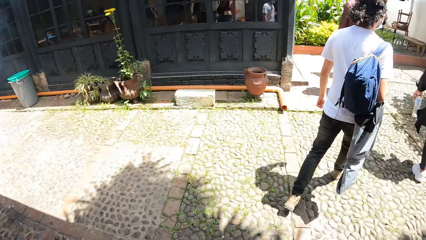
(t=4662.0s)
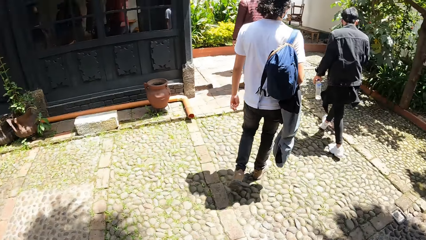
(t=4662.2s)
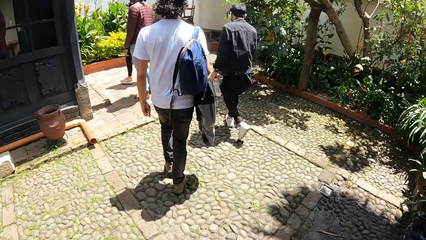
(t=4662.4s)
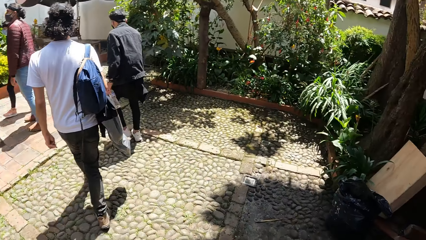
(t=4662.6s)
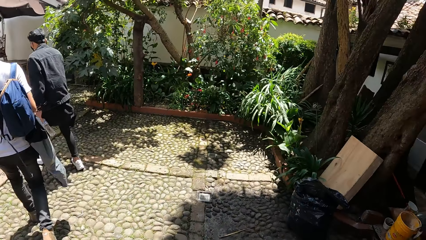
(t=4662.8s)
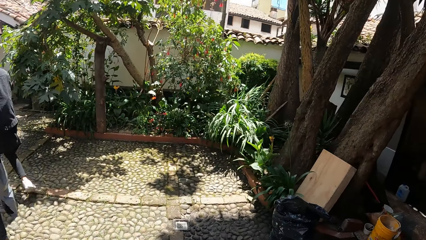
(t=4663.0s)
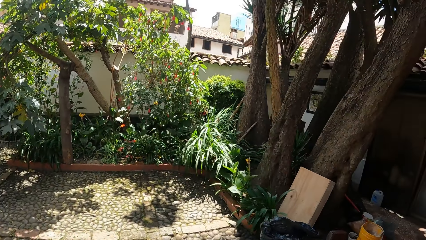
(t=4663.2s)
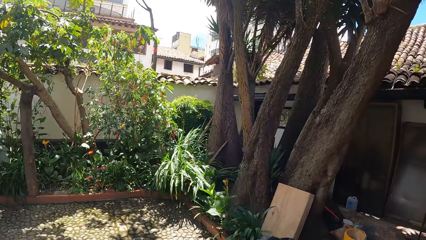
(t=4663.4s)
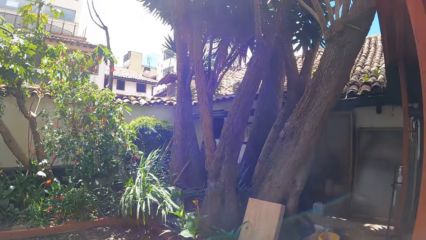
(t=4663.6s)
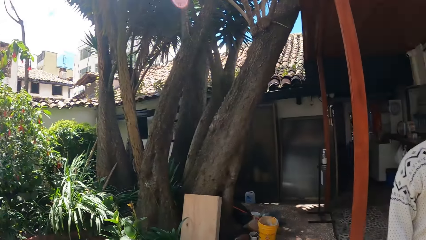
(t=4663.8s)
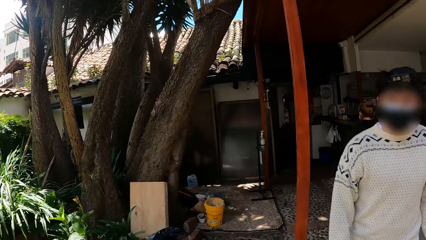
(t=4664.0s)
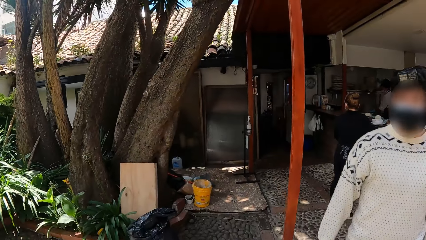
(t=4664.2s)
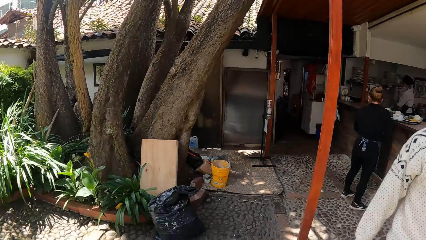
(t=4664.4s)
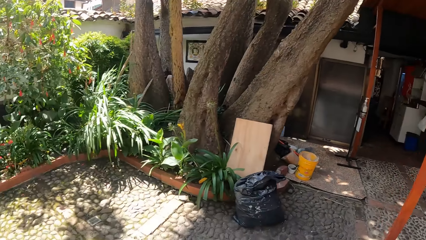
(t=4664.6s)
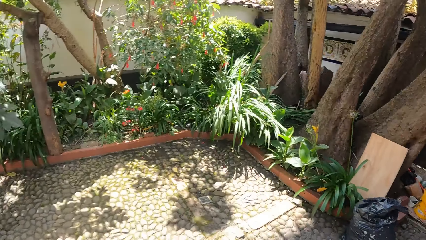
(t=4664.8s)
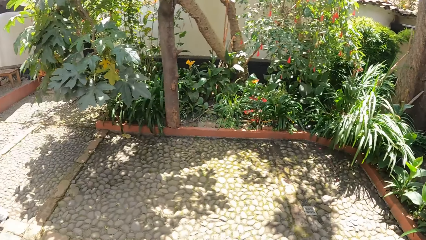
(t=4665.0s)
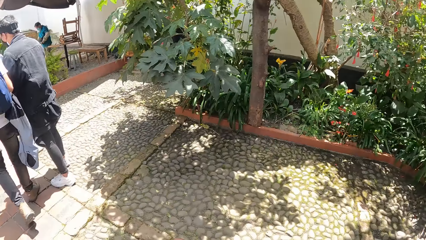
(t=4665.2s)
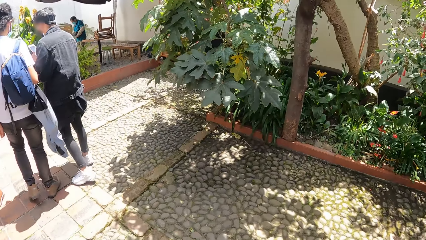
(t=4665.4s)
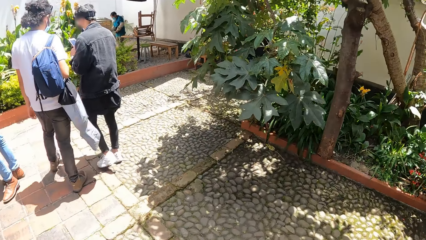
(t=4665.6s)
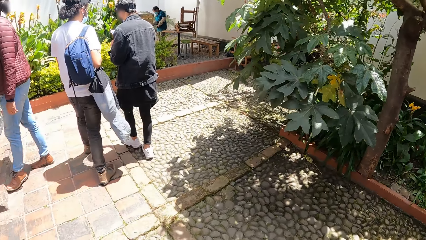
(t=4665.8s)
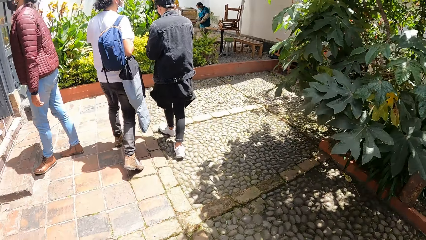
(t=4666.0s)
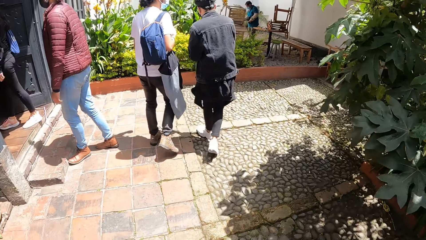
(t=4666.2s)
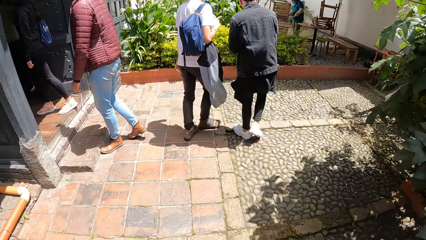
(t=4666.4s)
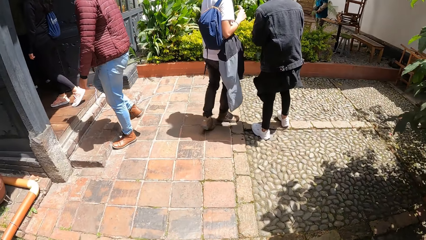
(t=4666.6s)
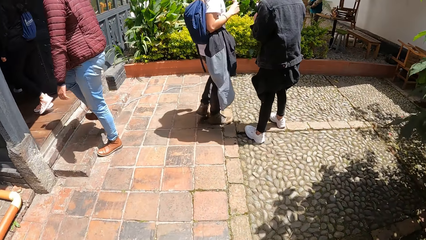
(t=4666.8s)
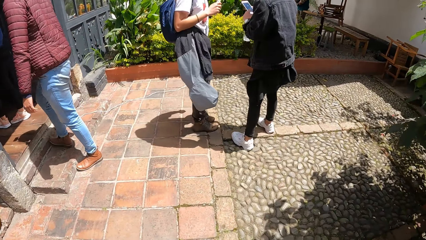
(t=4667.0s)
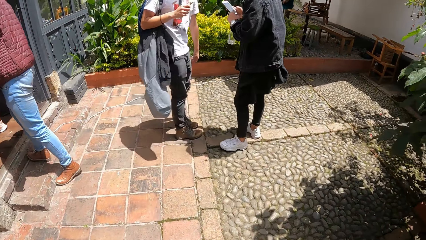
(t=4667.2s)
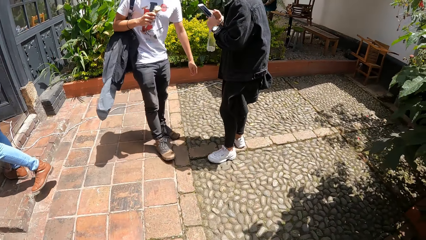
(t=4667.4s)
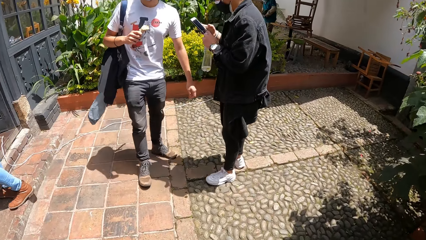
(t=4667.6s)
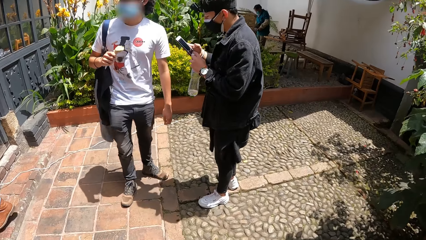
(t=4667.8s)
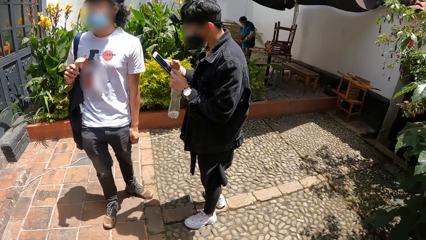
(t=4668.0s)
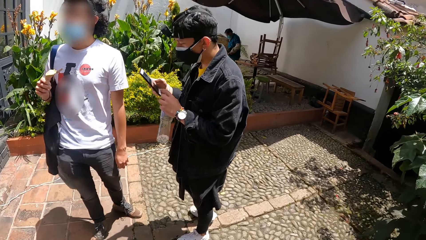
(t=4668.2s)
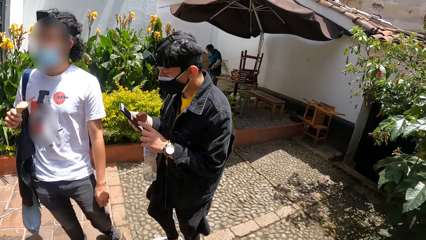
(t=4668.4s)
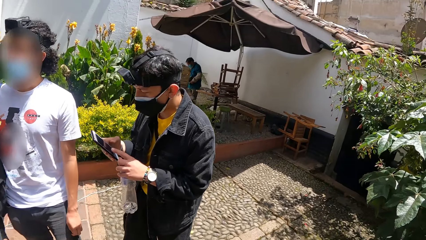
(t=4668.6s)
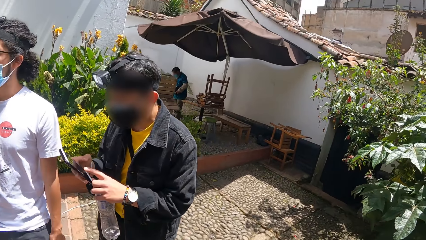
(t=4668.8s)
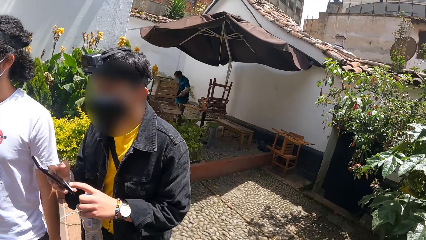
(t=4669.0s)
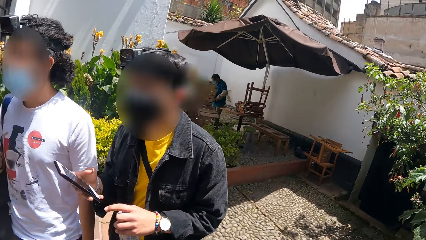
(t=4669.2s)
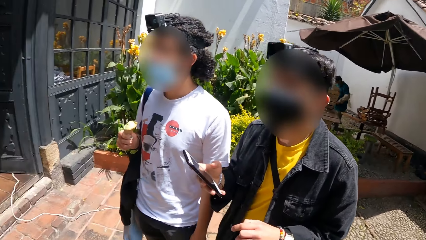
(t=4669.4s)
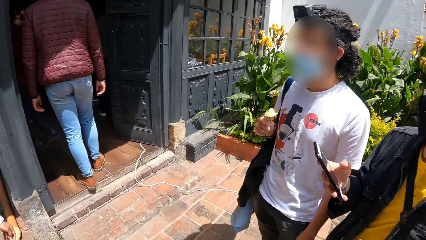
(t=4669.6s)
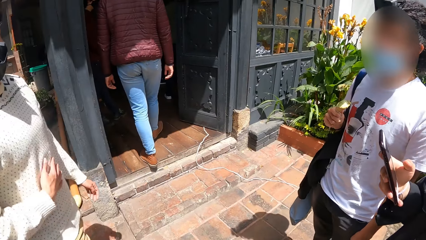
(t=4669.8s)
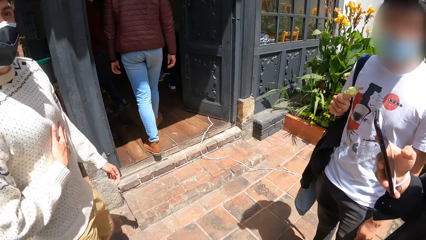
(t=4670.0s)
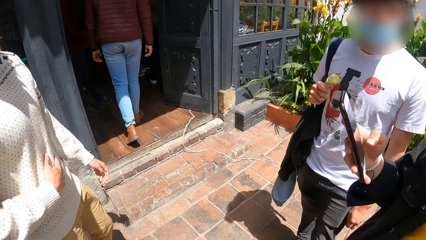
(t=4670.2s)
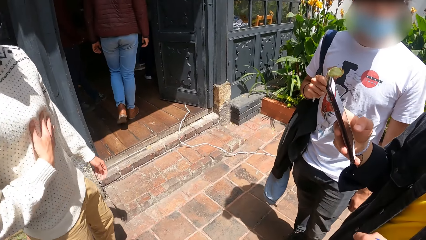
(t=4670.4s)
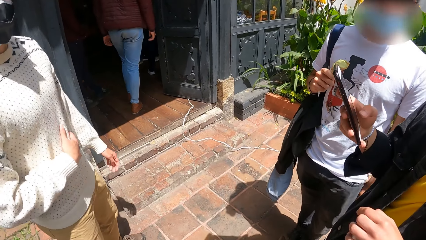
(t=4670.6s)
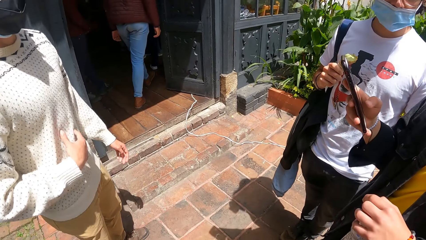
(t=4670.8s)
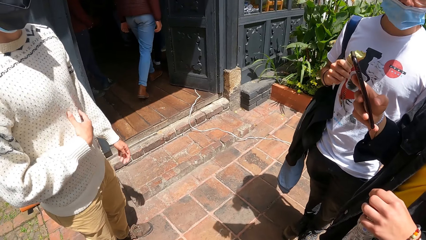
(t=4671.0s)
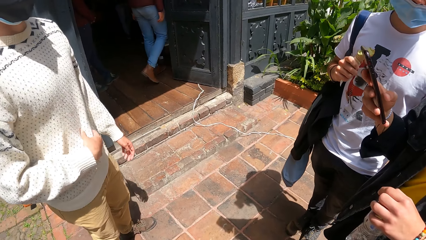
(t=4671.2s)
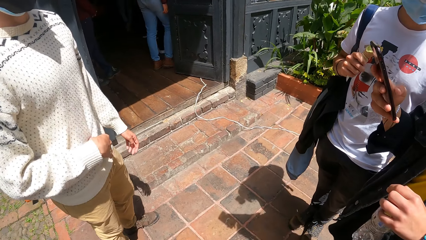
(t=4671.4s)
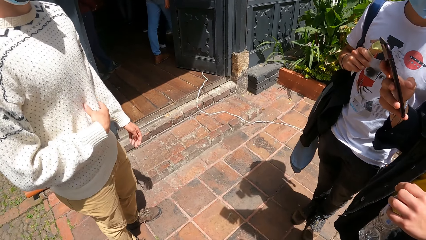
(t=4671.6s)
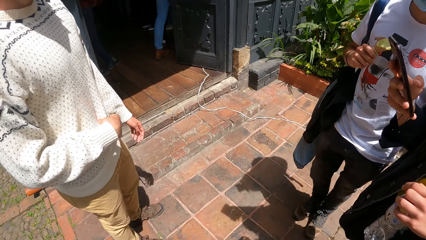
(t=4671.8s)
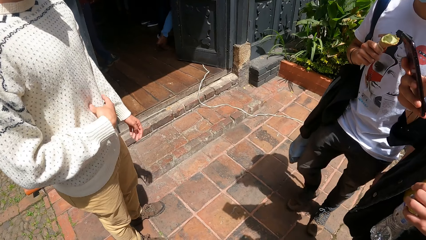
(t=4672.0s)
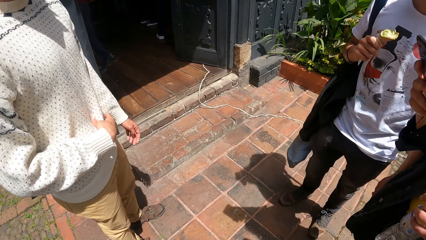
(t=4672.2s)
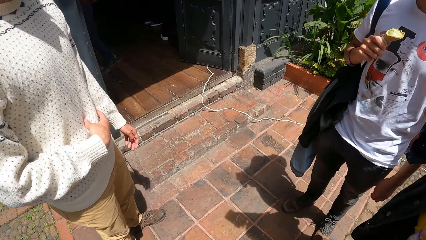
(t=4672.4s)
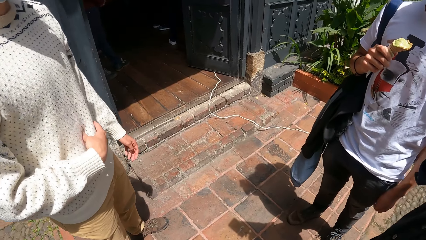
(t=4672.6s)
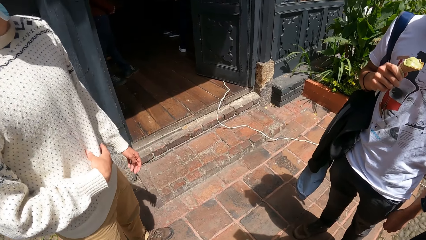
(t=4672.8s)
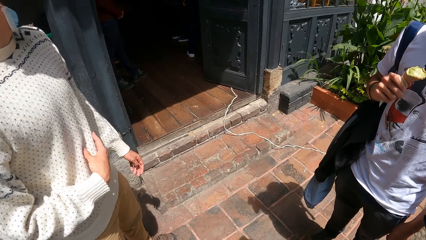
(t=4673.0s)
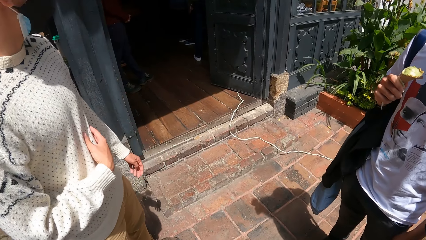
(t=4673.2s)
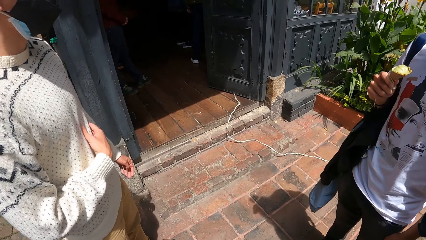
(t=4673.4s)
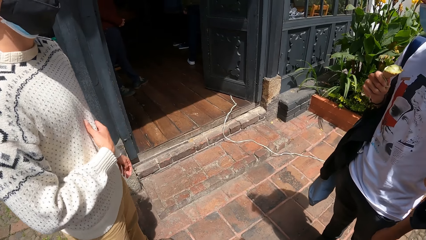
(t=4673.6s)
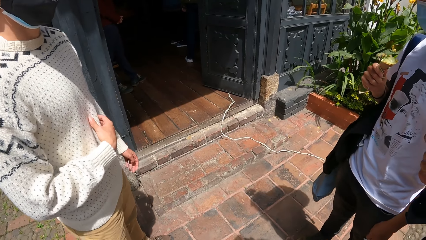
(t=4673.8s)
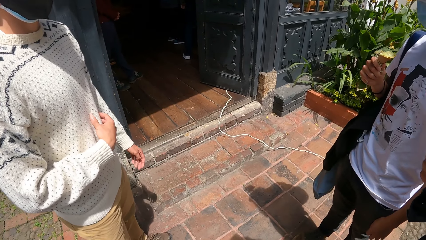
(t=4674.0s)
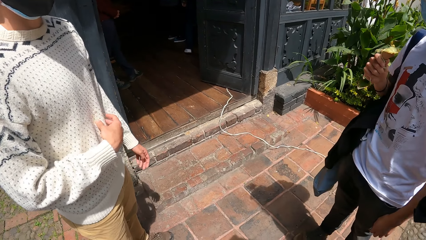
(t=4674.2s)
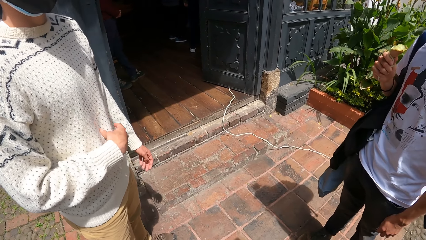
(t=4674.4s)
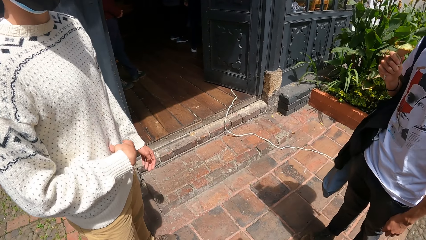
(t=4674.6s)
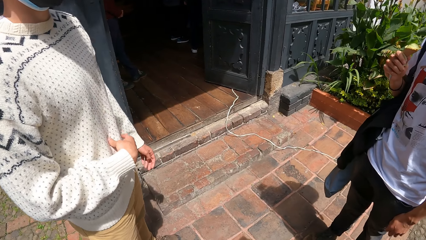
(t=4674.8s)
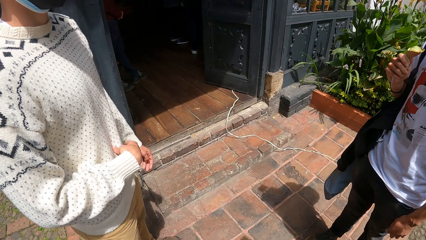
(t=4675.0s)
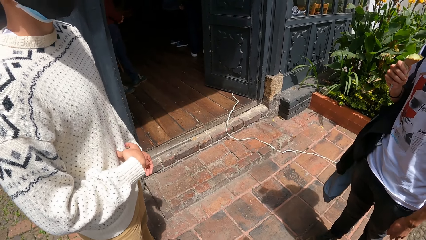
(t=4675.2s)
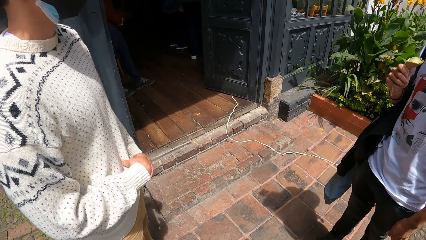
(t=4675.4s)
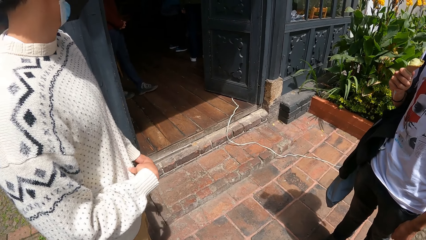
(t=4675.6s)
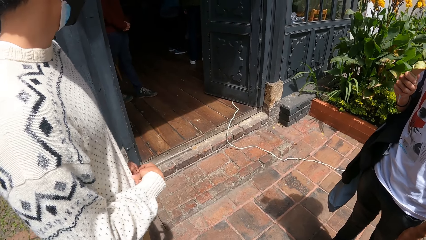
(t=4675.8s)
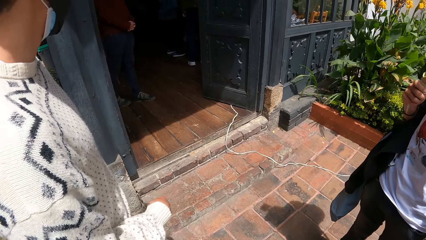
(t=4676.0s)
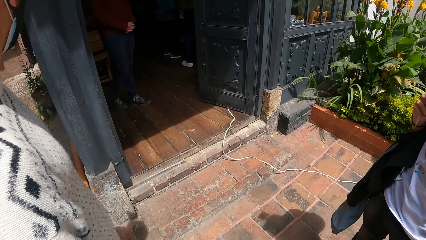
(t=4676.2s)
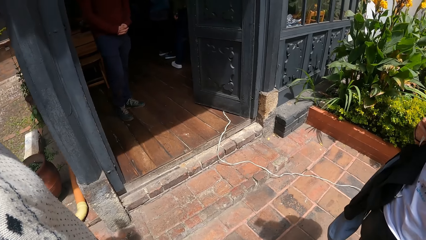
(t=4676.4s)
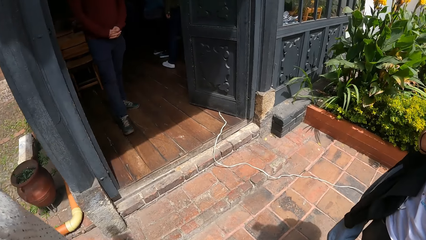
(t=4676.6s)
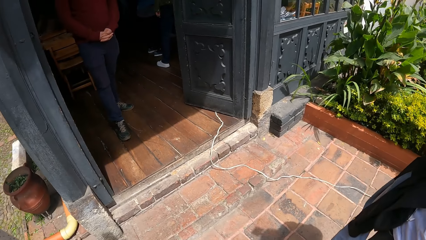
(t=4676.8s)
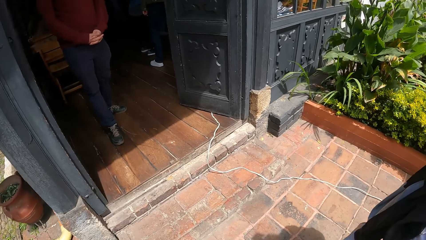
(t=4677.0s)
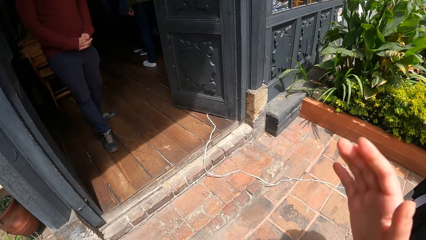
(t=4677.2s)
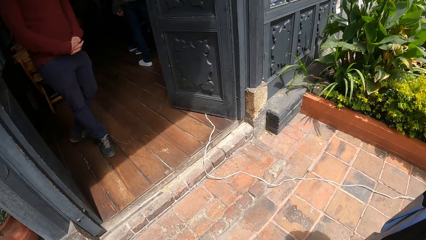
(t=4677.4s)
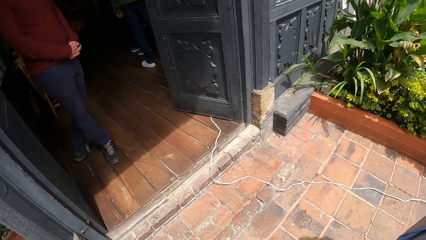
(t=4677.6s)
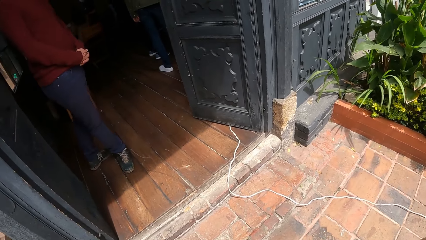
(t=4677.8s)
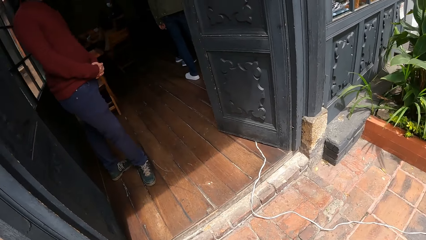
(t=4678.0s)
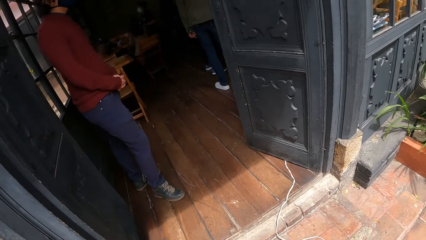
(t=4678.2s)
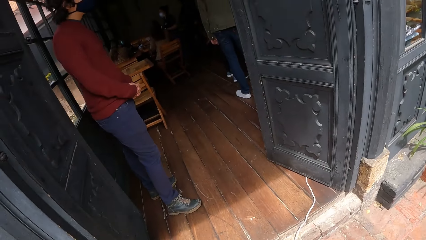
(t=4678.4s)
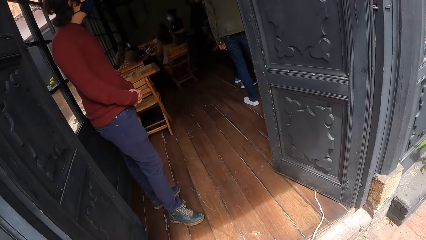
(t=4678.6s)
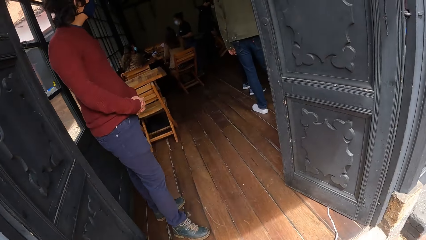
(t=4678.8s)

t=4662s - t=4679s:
The camera wearer looks around on trees. A man operates his phone with his hands. Another man enters a dining room from the outer space in the restaurant. A third man rubs his right hand on his belly. The camera wearer interacts.
